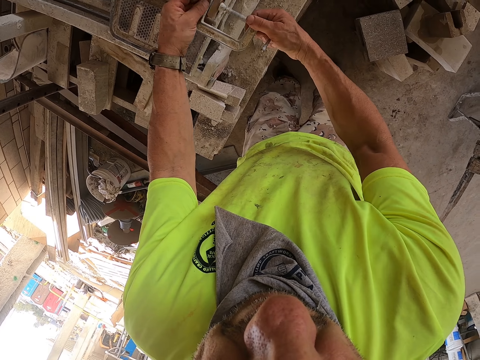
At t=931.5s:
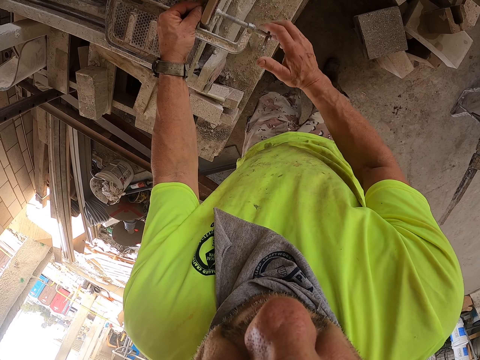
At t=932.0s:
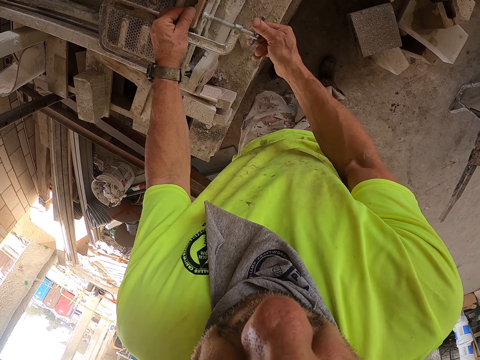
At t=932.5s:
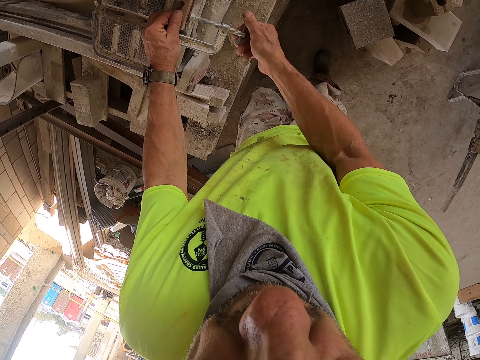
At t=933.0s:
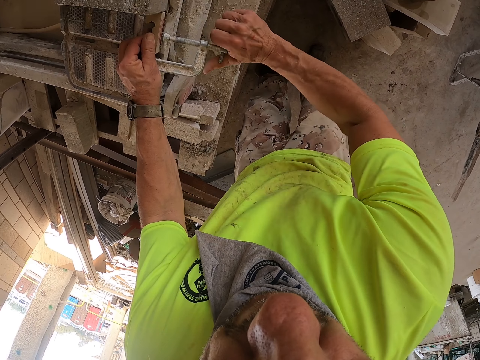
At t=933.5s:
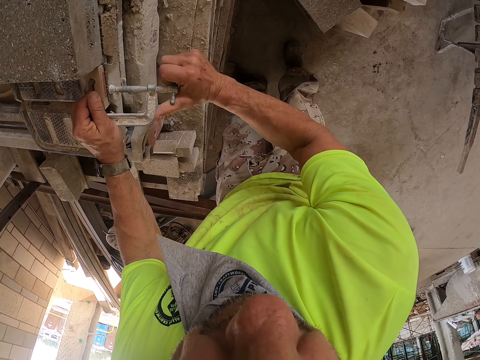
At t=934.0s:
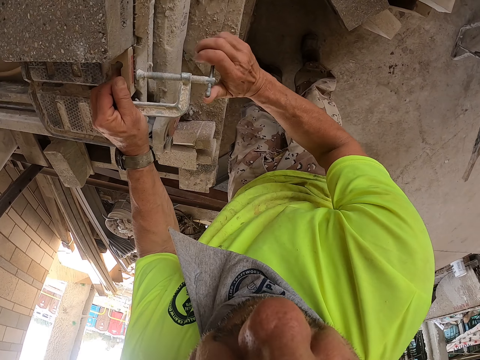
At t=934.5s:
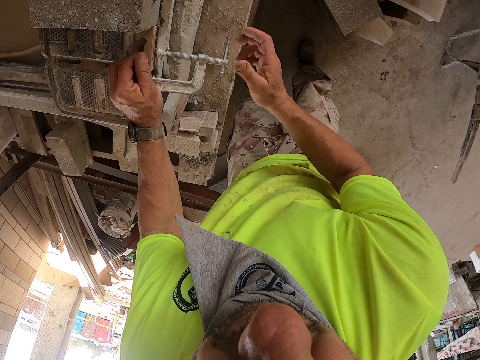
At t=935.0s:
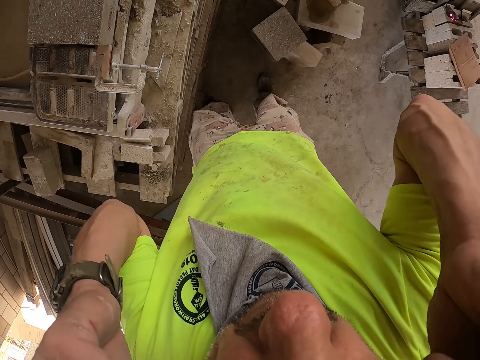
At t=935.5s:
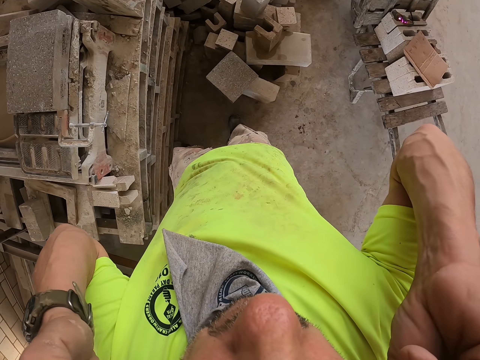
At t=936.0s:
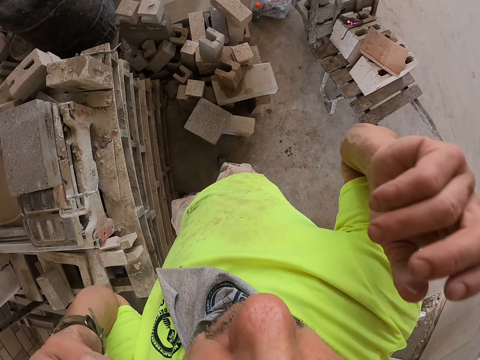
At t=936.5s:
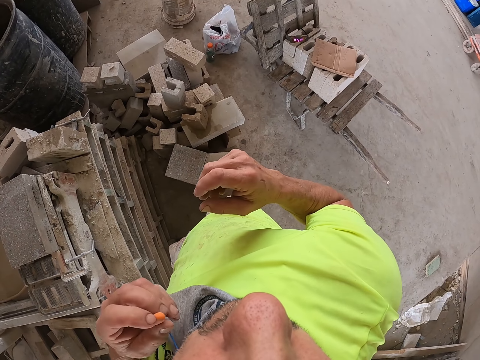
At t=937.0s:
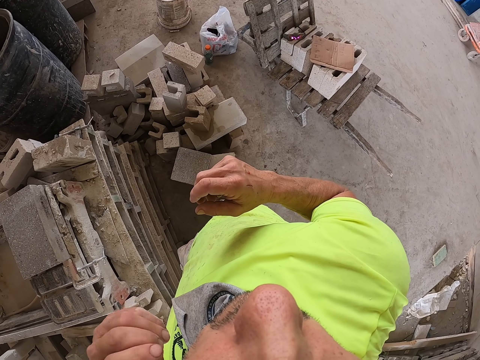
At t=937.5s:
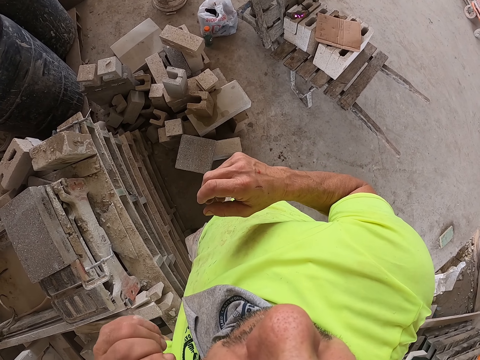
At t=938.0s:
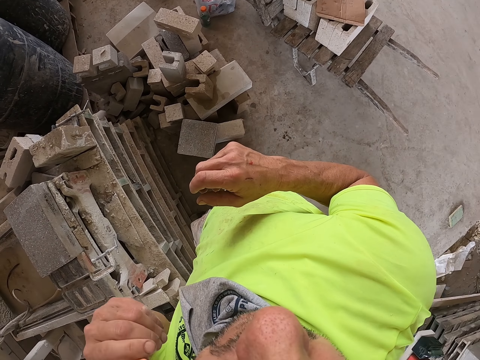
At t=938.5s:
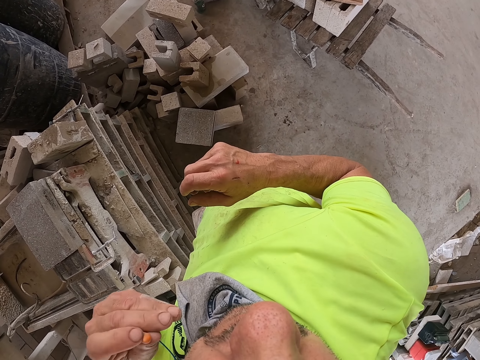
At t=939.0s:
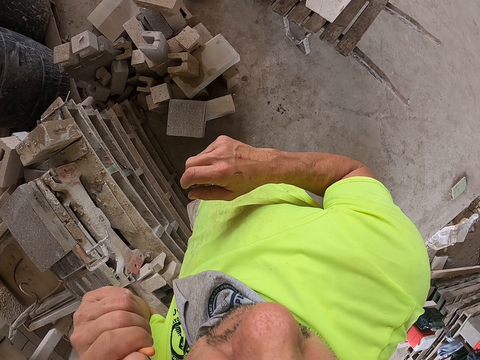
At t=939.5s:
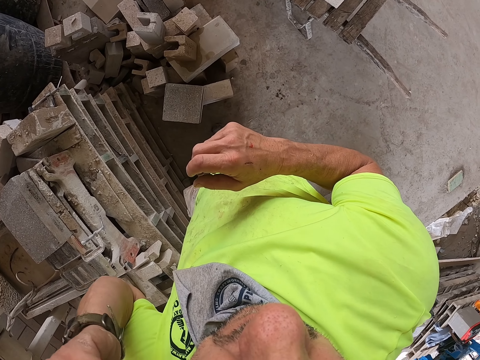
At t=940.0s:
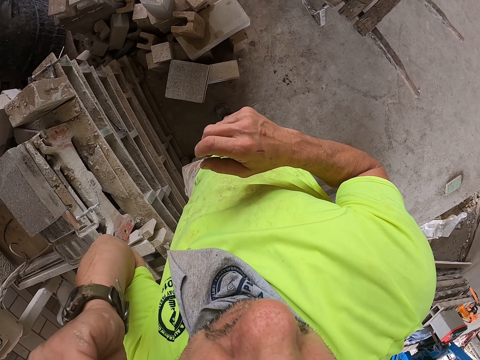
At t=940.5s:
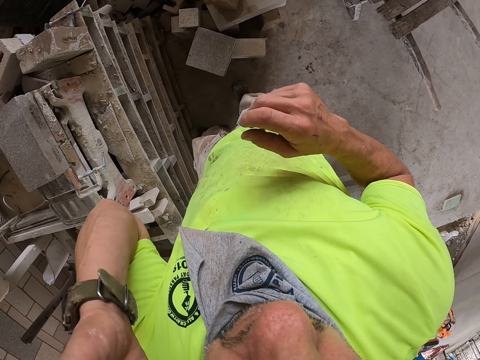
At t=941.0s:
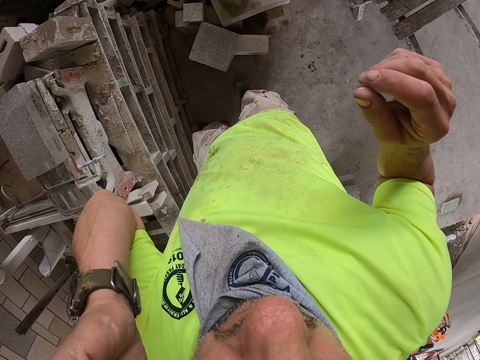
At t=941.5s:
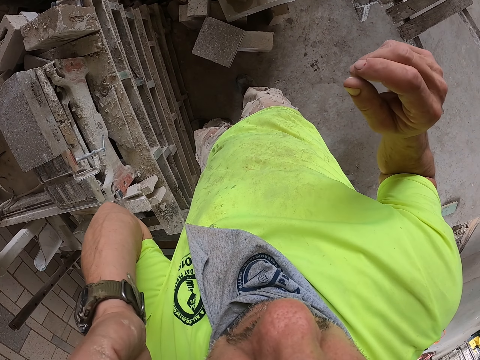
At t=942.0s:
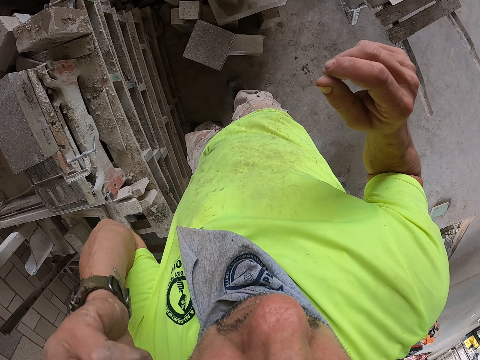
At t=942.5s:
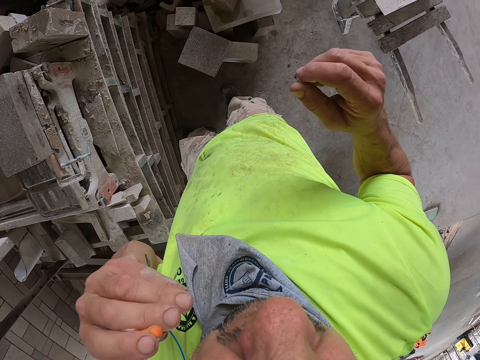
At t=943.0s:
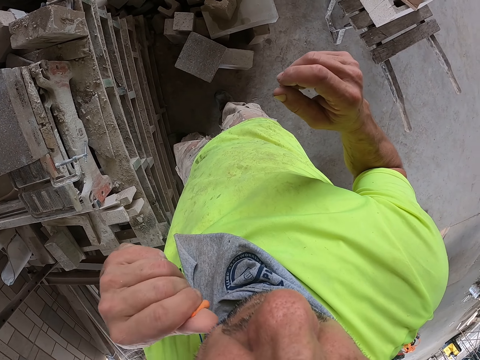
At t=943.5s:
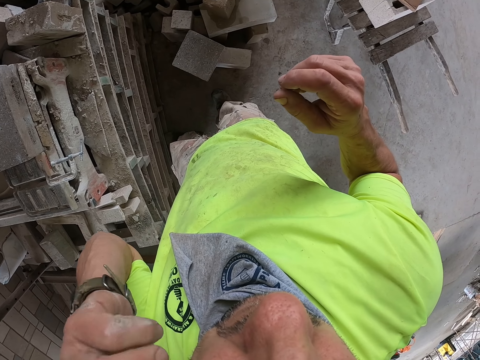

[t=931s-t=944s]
The camera wearer places a G clamp on the machine. He clamps the brick cutter. He tightens the clamp. He lifts his hands. He does something with hands. He puts down his hand.

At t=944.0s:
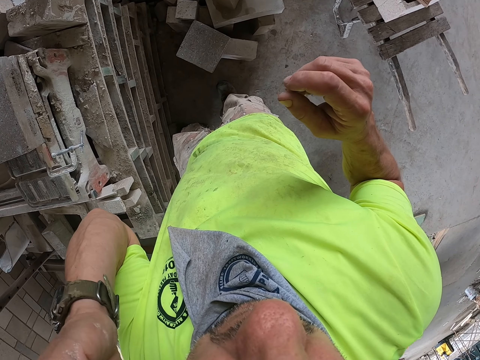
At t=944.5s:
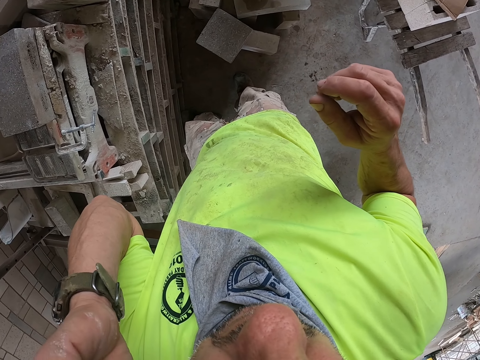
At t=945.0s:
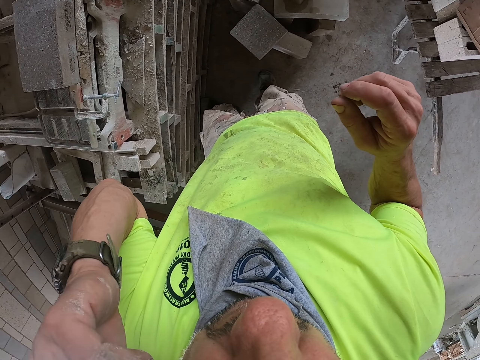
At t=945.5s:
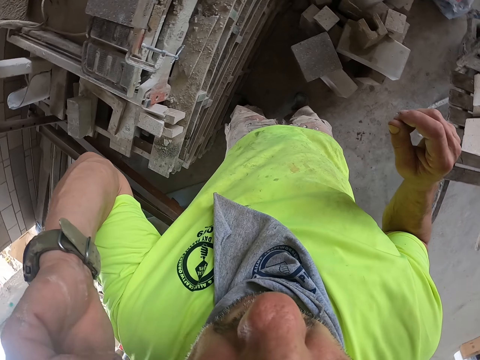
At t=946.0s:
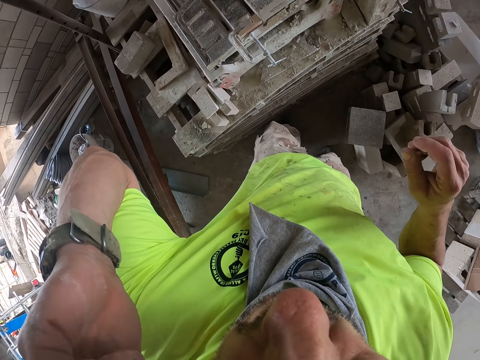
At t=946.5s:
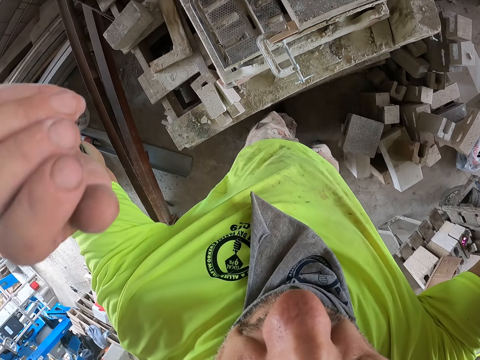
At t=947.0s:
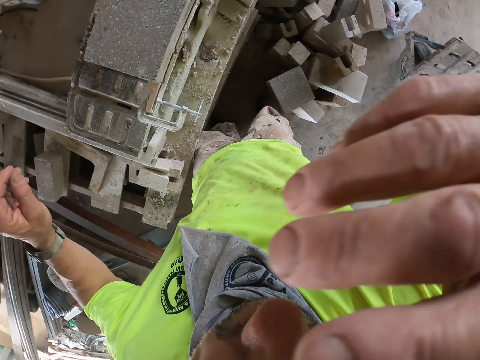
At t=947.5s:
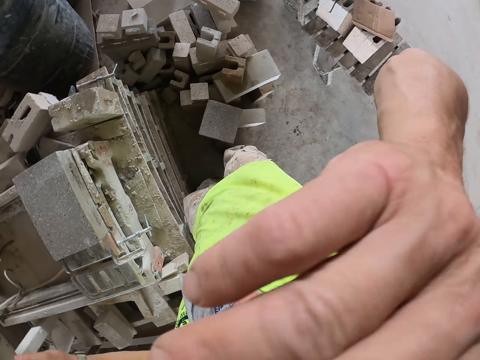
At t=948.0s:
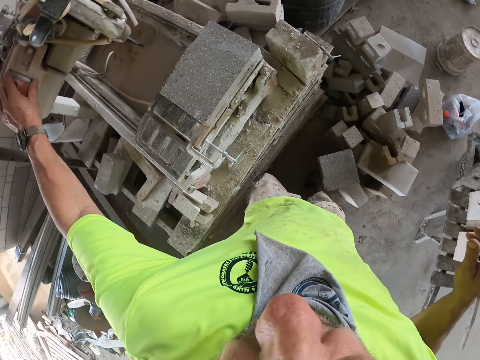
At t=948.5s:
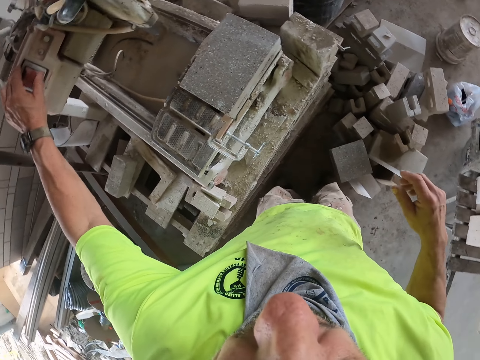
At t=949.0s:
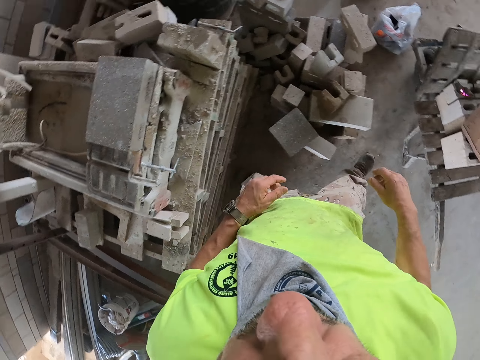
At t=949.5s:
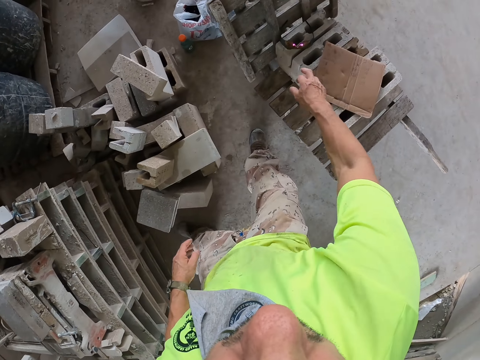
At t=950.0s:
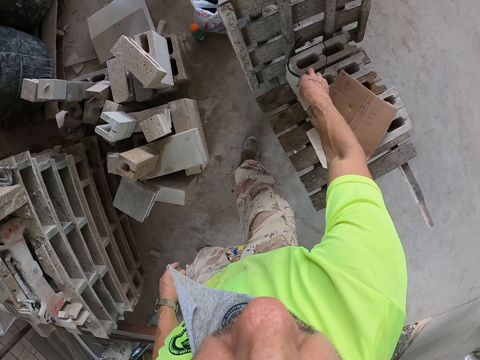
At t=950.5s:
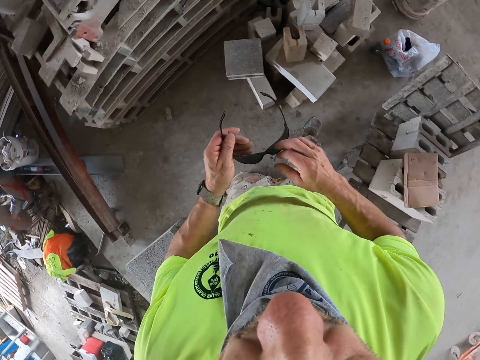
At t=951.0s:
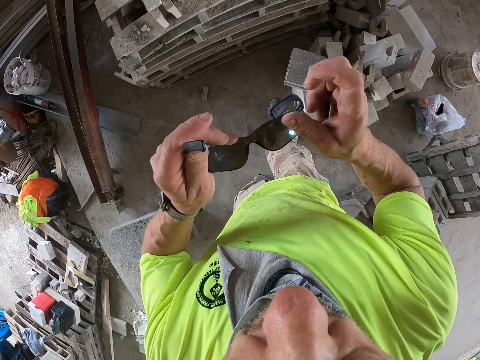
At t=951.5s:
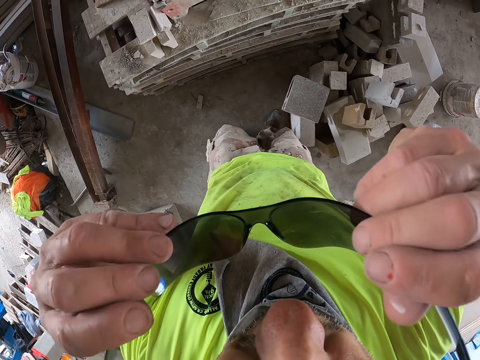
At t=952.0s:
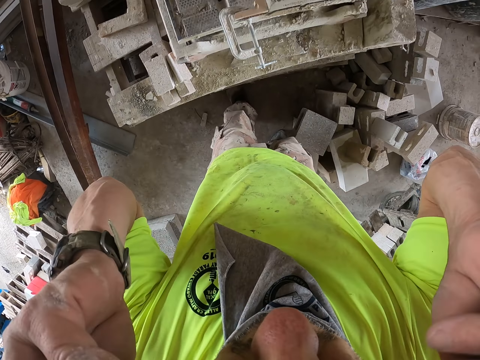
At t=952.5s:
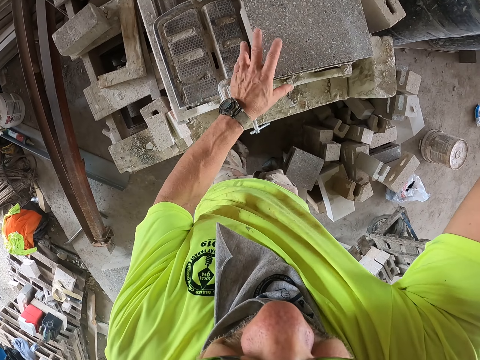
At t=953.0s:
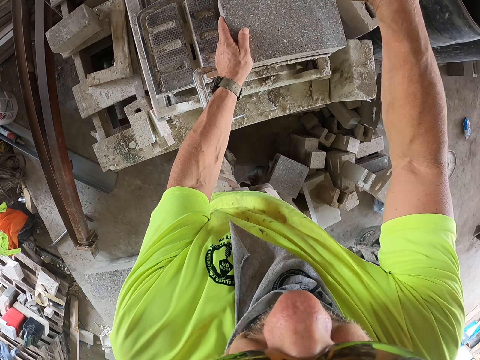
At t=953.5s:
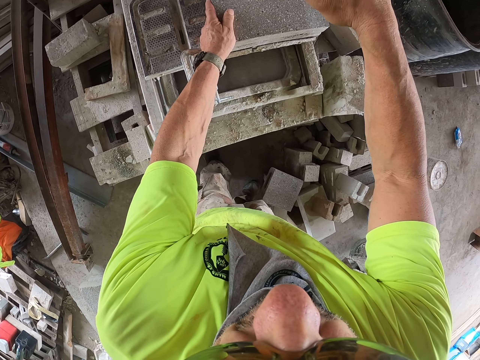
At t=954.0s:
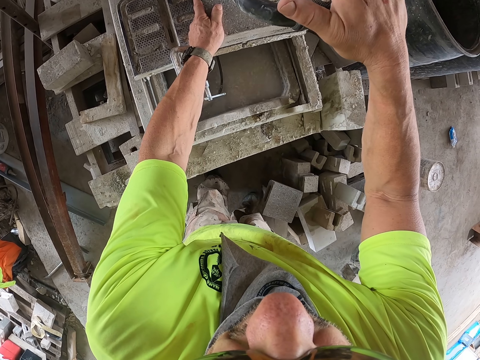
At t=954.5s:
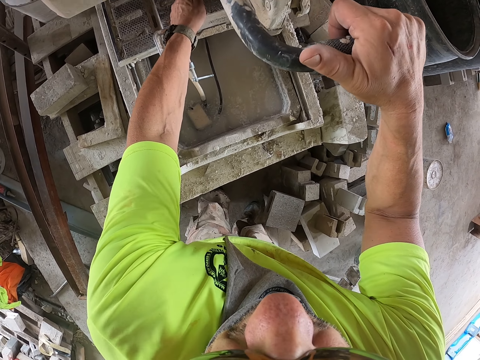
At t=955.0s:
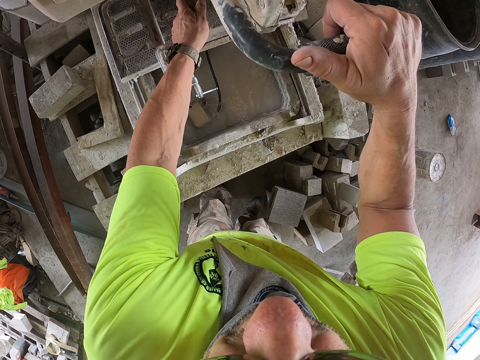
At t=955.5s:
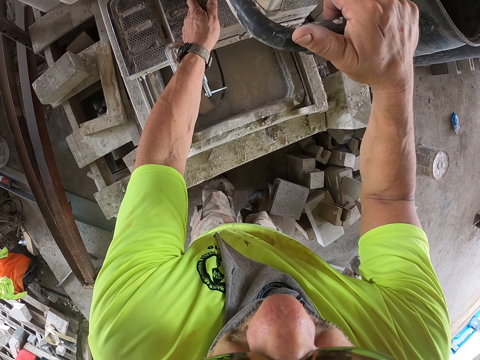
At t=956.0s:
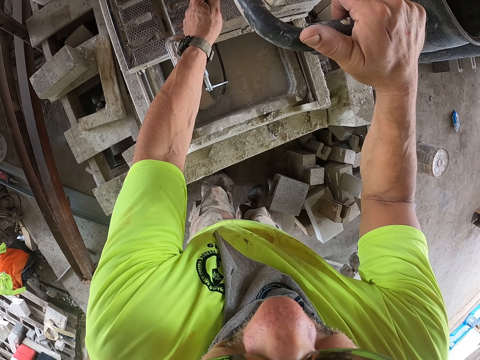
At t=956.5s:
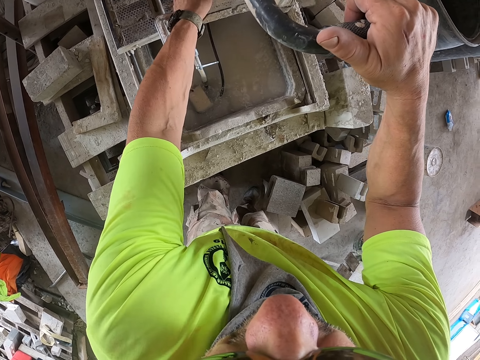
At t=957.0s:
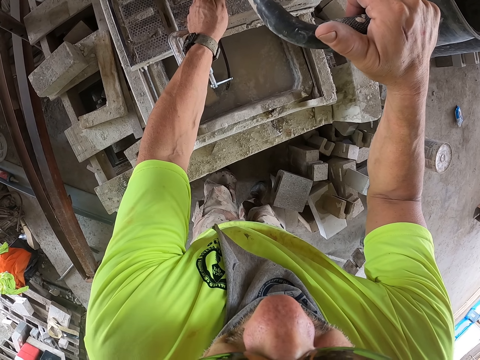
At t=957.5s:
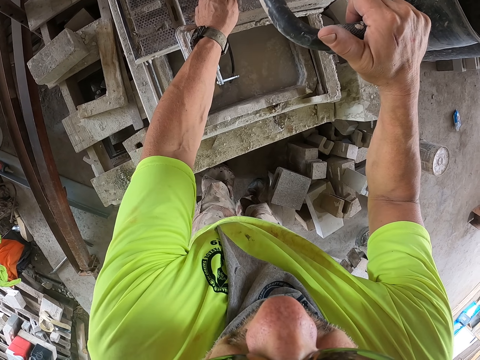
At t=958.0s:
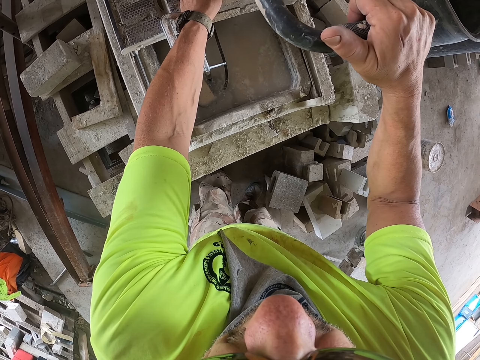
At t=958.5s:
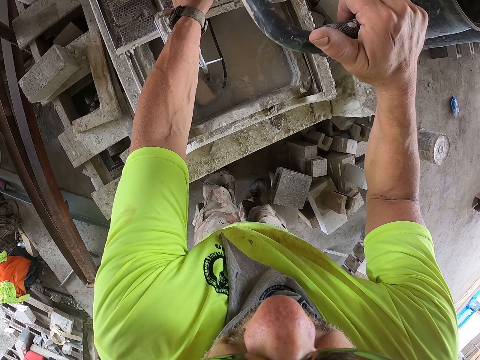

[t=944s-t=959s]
The camera wearer lifts his hand. He puts down his hand. He operates the machine with his hand. He adjusts the brick cutter. He picks up the glasses from the brick. He holds the glasses with both hands. He wears the glasses. He pushes the brick with his hand. He cuts the brick with the machine.
